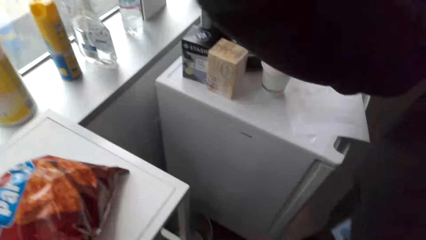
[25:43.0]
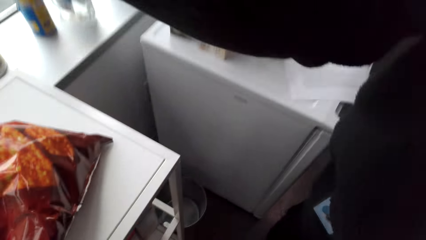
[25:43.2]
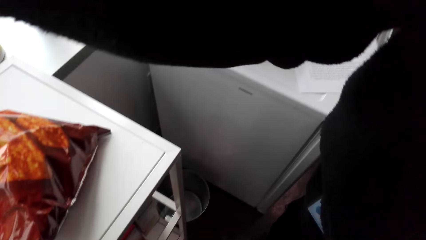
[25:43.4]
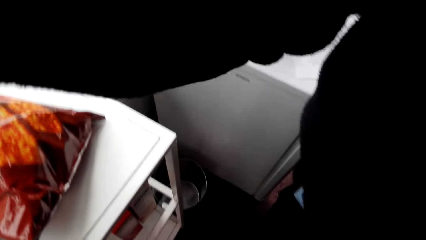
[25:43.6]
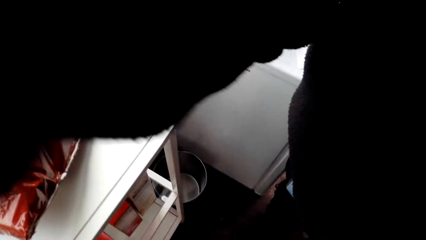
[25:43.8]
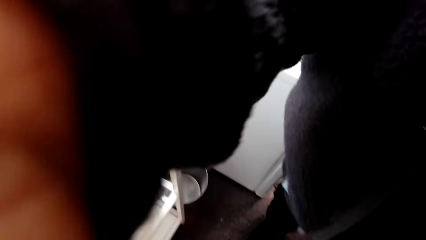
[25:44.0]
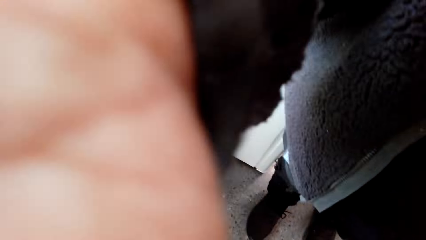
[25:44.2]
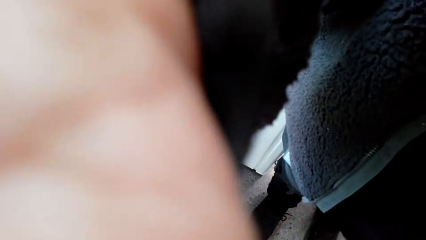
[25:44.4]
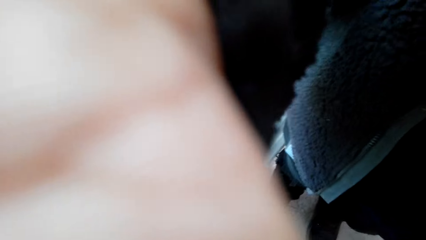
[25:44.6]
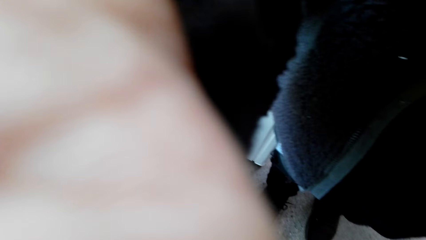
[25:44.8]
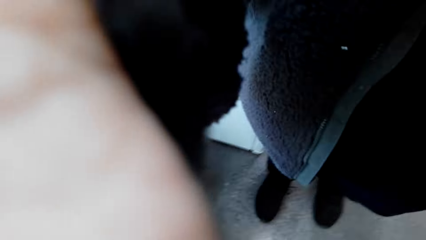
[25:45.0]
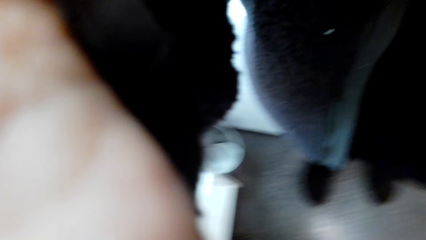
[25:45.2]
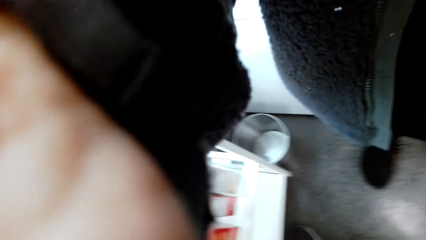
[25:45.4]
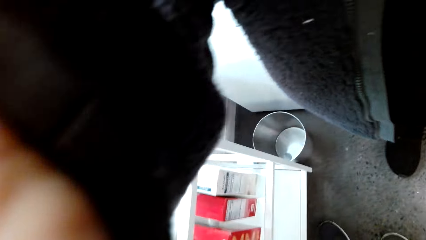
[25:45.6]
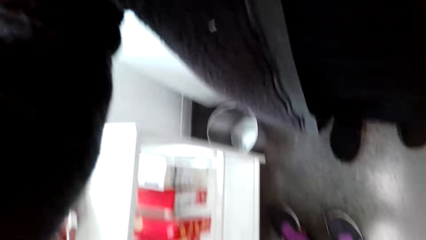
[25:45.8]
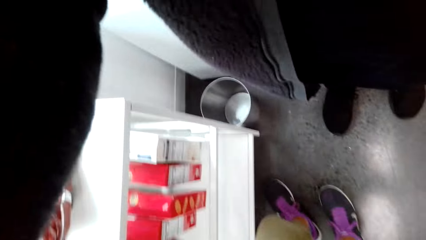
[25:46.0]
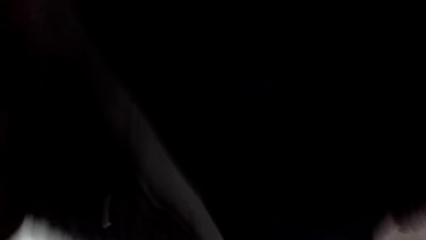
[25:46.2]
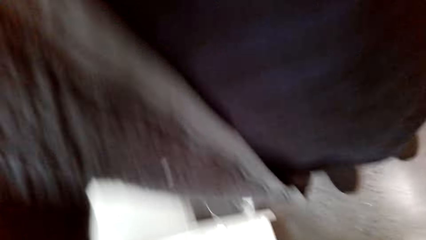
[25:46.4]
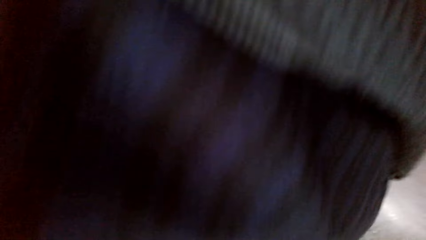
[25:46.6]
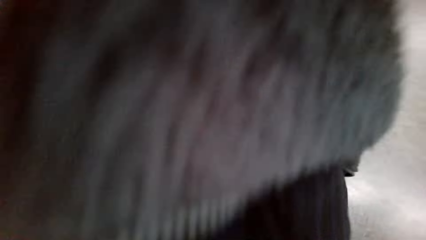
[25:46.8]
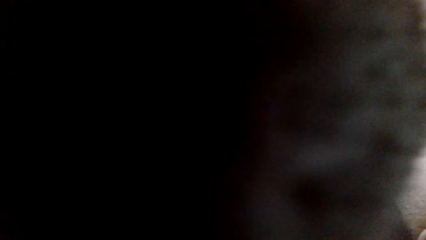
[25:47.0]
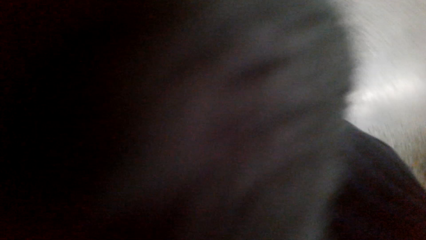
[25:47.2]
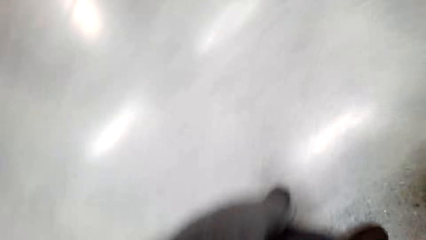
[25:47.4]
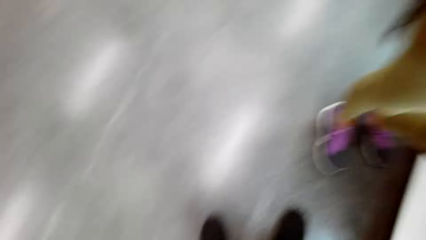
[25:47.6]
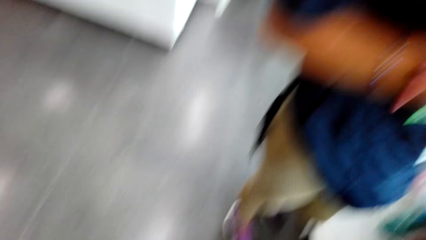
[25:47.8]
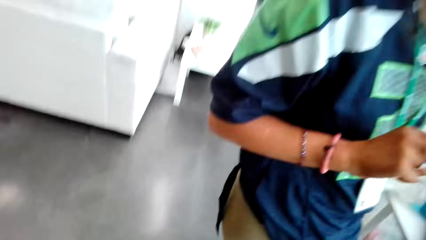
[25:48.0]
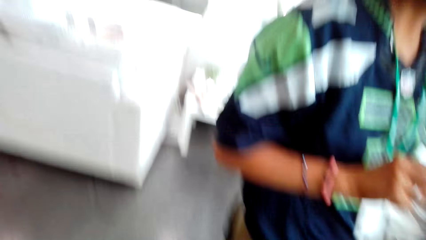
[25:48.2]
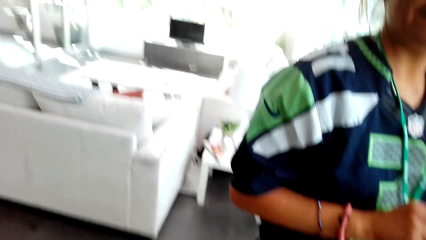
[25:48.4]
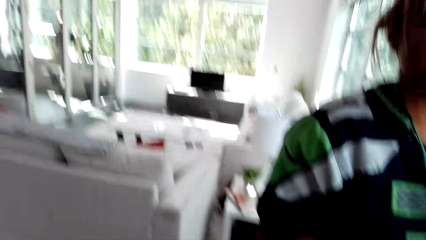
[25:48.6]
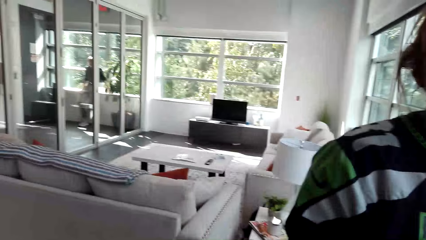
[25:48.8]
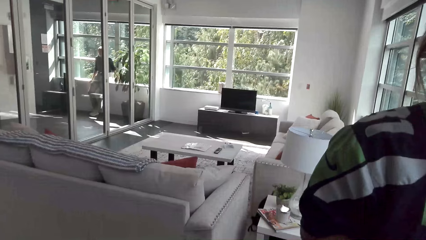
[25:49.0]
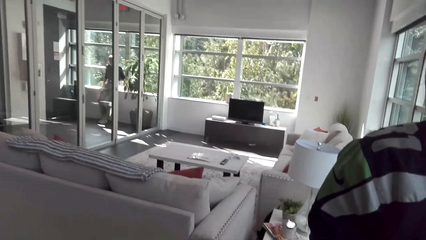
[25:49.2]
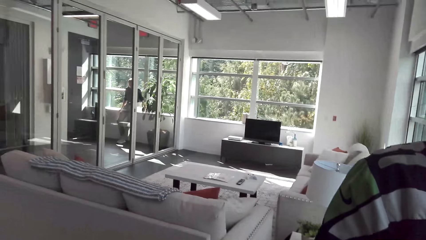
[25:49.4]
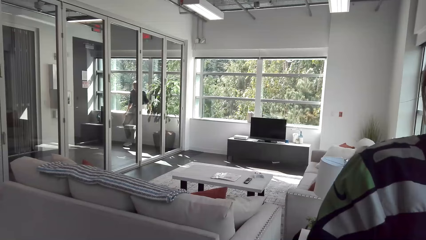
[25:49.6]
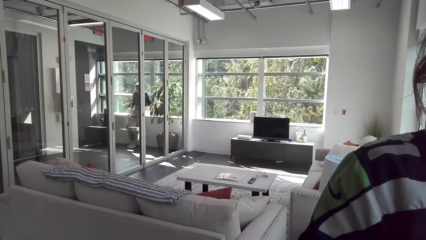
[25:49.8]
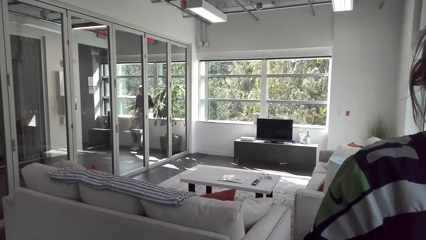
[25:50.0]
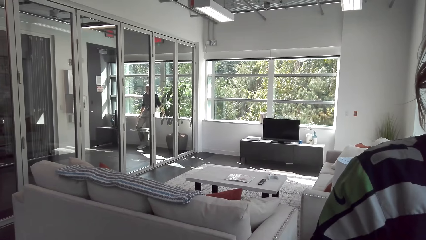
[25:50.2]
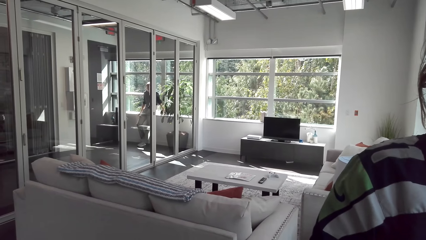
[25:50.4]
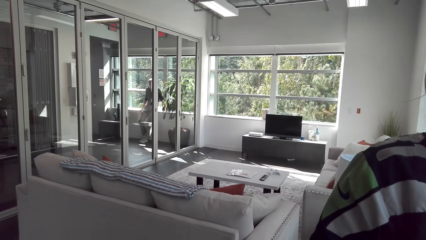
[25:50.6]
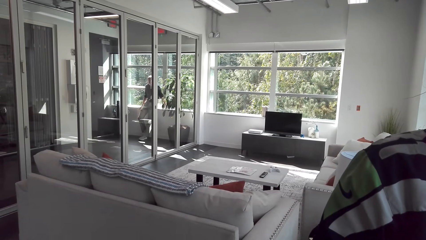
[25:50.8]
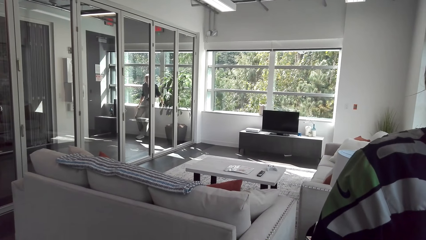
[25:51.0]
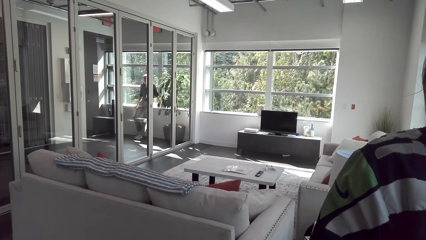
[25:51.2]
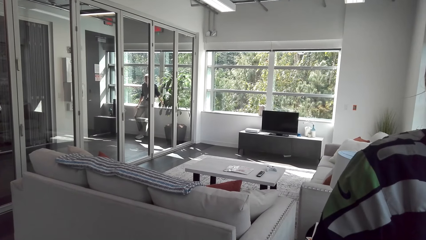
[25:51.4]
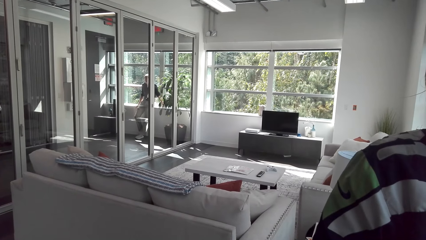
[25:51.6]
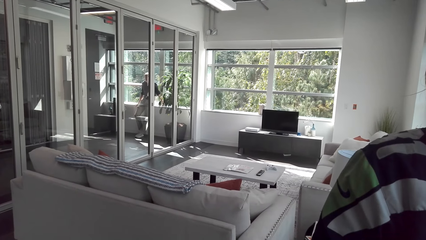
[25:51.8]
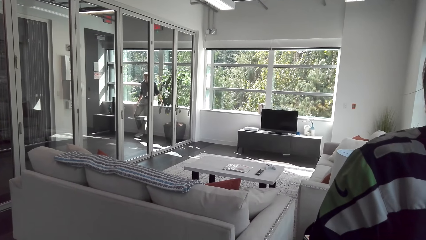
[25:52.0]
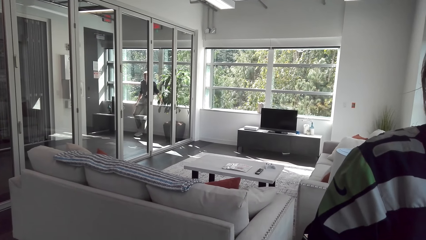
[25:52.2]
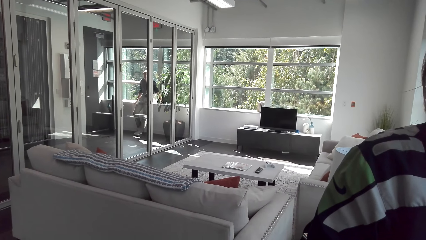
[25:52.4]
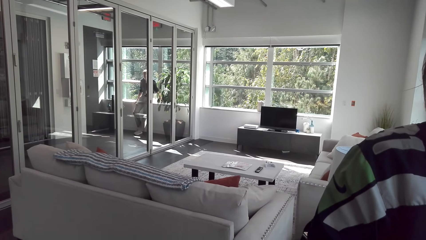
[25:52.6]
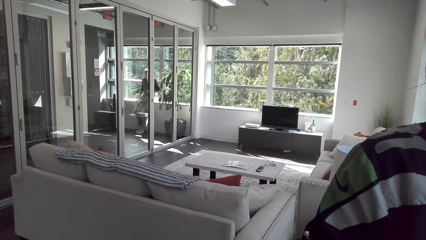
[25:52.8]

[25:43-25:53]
The man speaks to the camera wearer. The man takes the camera from the camera wearer. Another person stands in the room.
